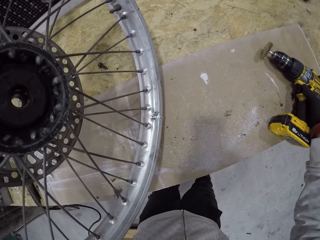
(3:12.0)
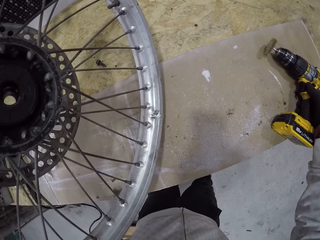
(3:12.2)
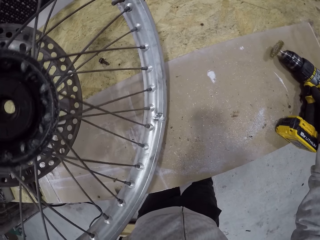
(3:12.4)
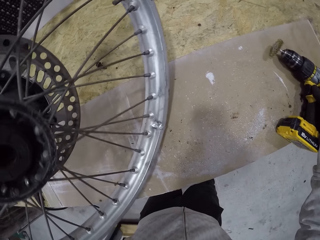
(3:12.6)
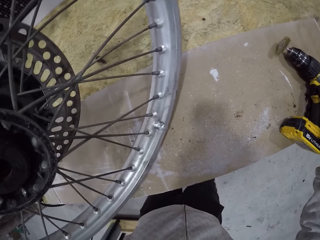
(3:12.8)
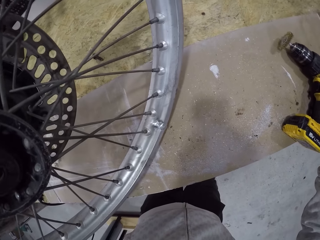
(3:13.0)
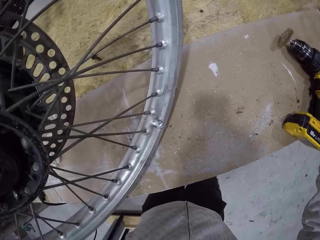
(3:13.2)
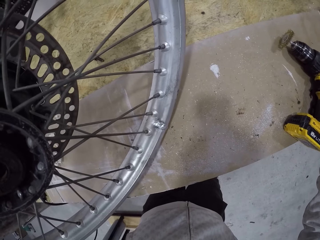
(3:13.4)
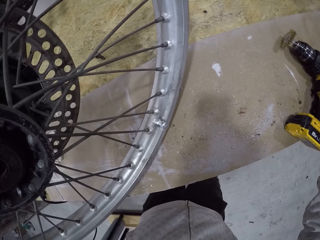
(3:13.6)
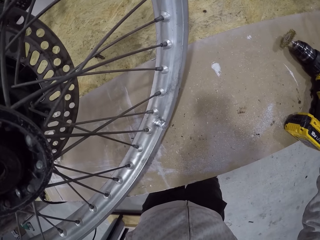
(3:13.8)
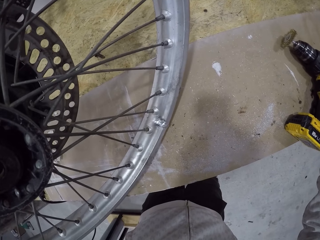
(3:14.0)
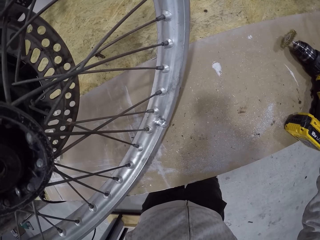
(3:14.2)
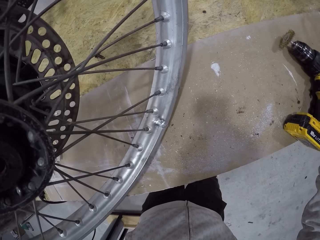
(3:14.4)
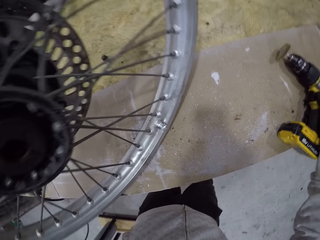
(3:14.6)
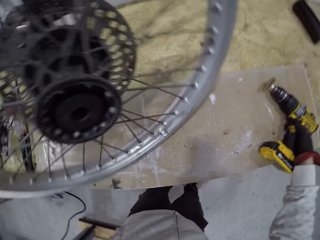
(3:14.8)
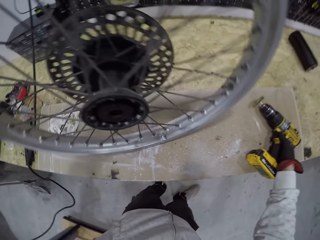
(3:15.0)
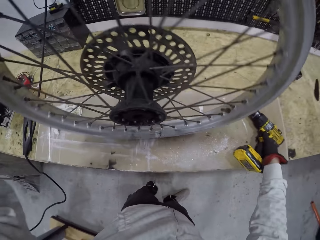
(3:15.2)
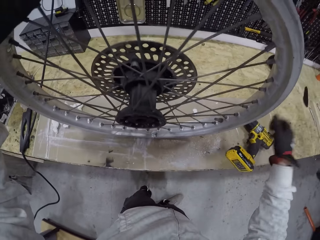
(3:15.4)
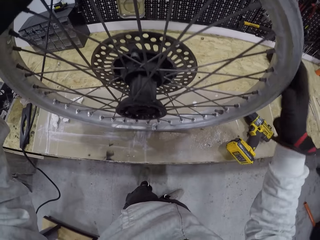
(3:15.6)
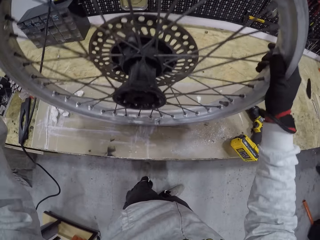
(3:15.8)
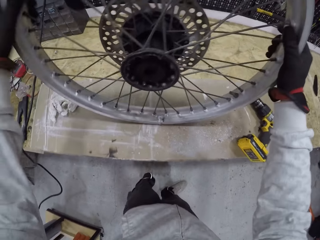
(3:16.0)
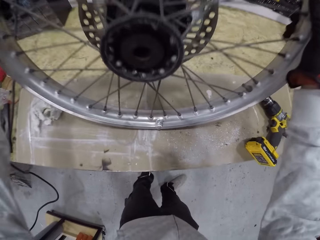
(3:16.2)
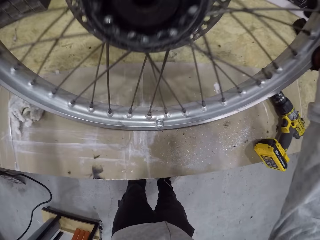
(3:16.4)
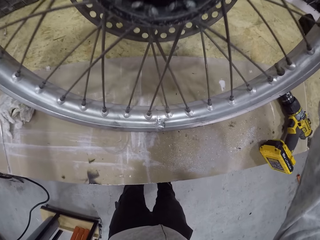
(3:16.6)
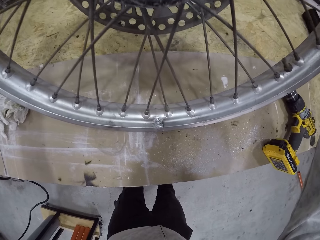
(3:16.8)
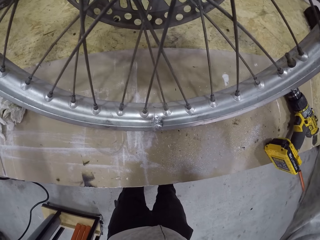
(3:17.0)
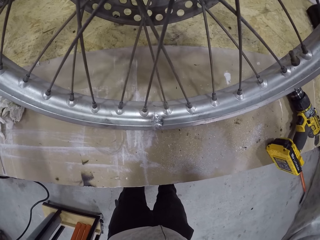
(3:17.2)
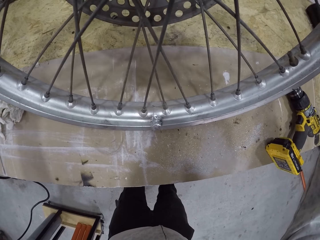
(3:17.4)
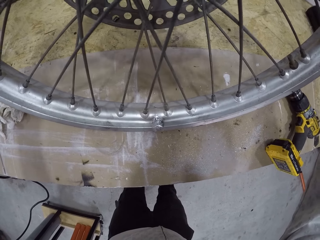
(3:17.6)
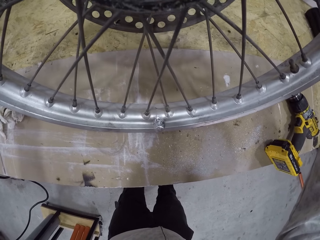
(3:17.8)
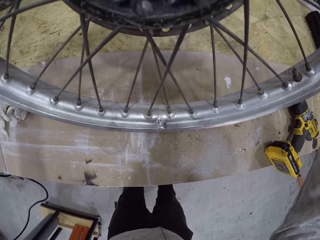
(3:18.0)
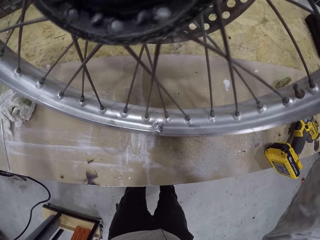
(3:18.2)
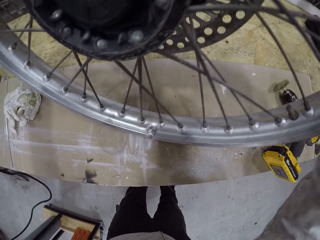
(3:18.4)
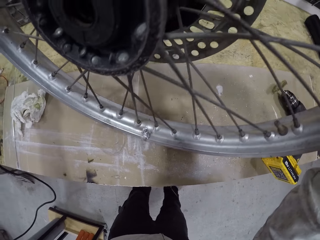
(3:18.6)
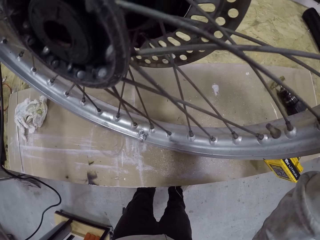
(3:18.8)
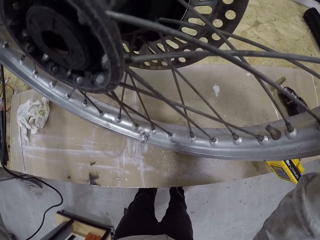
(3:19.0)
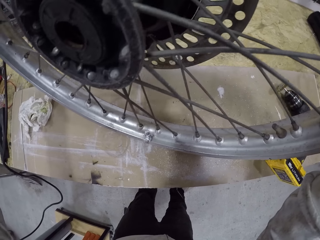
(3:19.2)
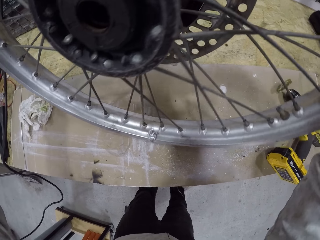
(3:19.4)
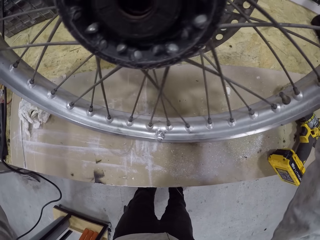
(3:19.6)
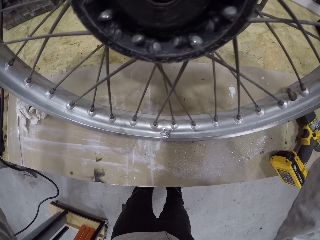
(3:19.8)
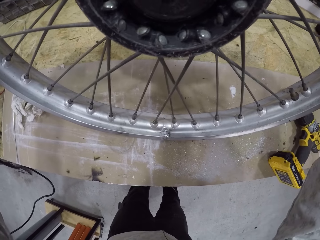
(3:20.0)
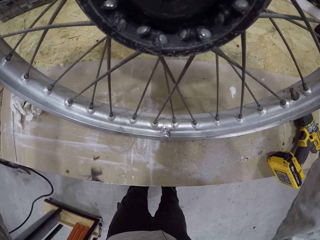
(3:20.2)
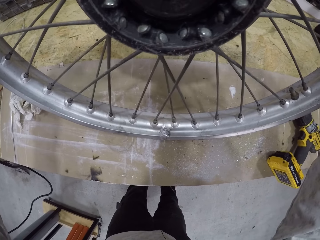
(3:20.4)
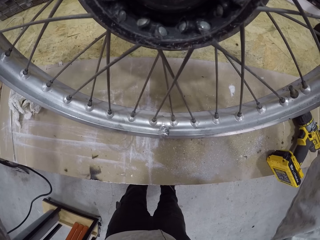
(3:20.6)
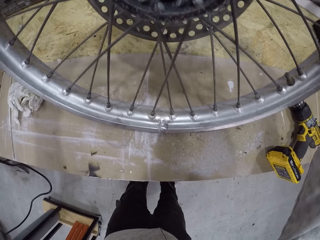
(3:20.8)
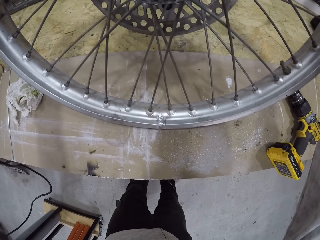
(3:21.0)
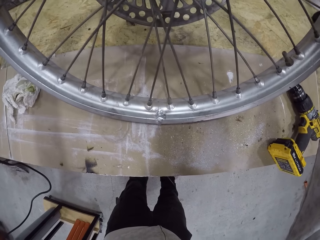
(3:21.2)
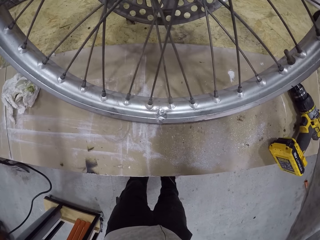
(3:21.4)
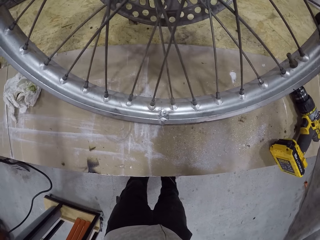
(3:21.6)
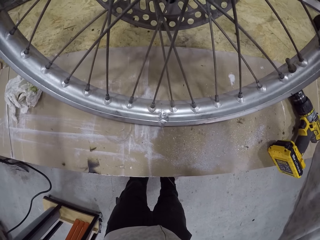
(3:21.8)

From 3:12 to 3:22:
The camera wearer looks at a rim. He holds the rim with both hands. He looks at the rim.

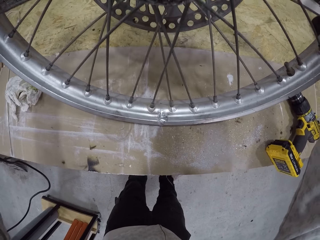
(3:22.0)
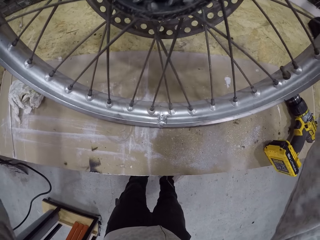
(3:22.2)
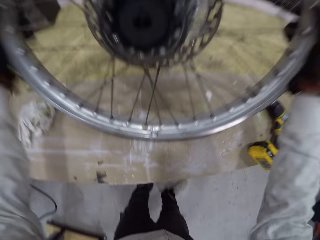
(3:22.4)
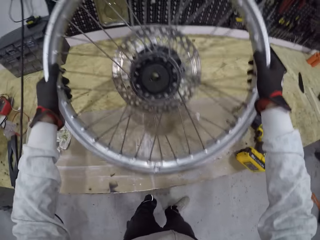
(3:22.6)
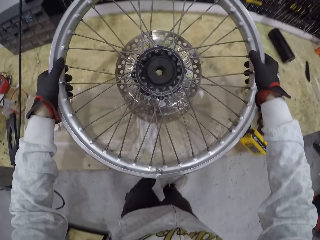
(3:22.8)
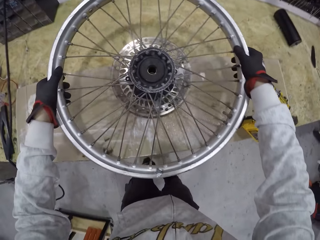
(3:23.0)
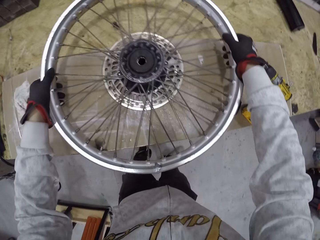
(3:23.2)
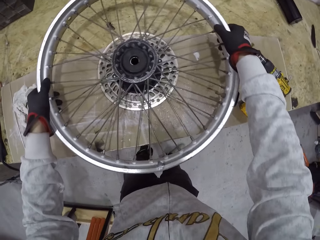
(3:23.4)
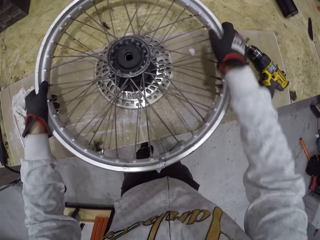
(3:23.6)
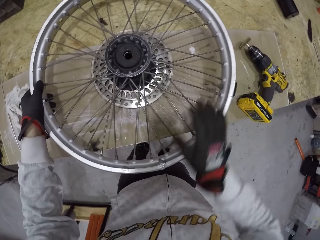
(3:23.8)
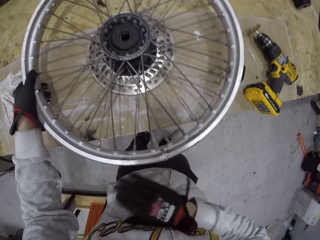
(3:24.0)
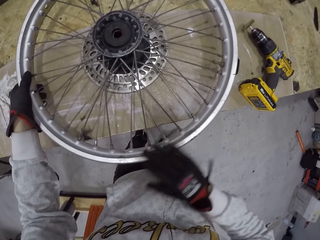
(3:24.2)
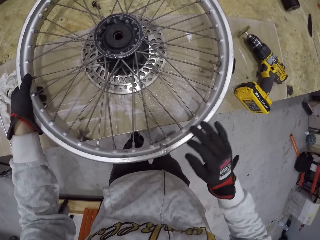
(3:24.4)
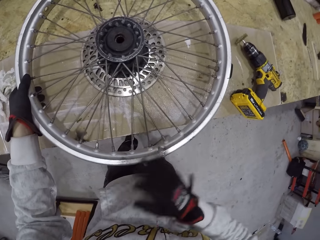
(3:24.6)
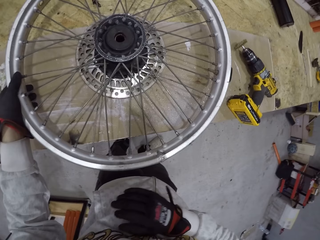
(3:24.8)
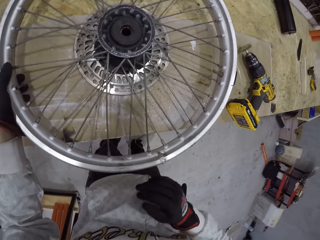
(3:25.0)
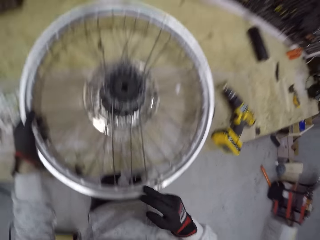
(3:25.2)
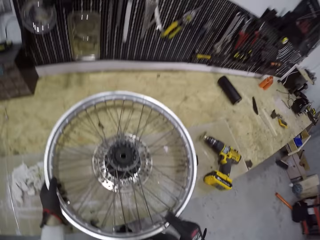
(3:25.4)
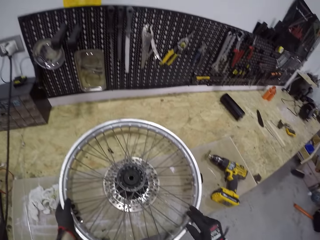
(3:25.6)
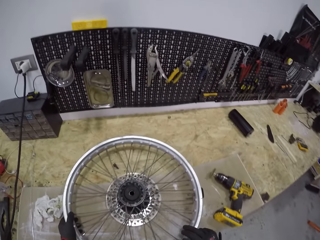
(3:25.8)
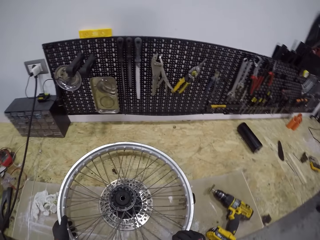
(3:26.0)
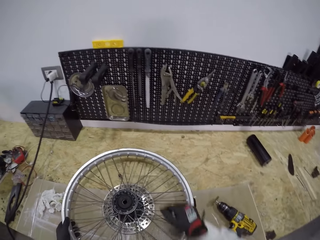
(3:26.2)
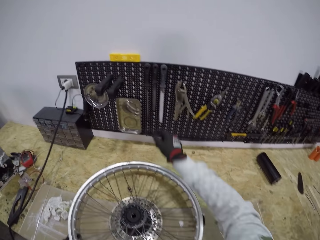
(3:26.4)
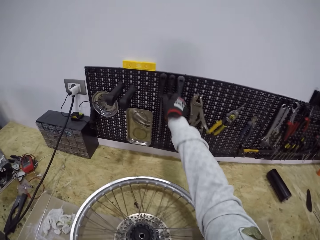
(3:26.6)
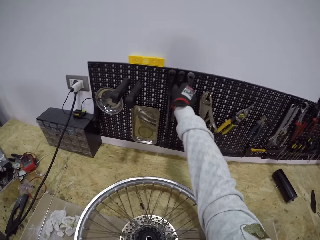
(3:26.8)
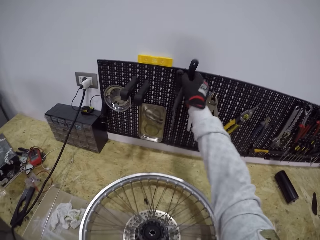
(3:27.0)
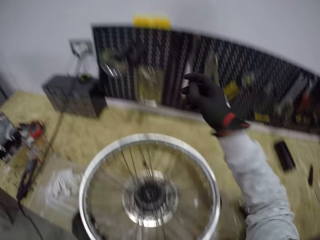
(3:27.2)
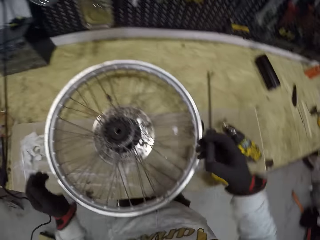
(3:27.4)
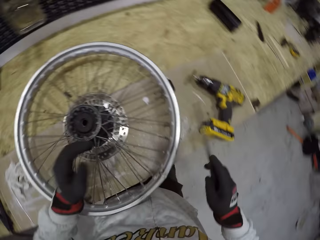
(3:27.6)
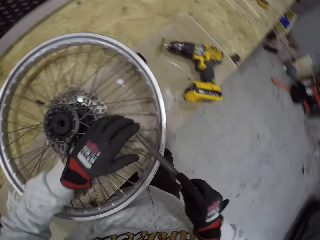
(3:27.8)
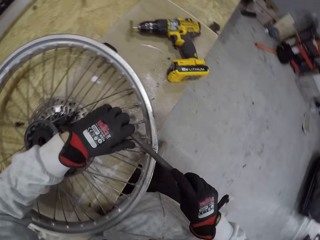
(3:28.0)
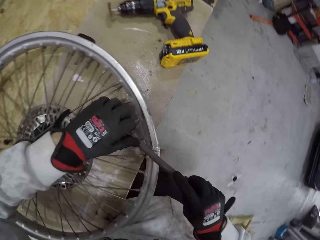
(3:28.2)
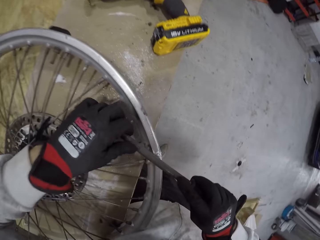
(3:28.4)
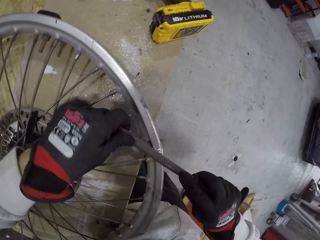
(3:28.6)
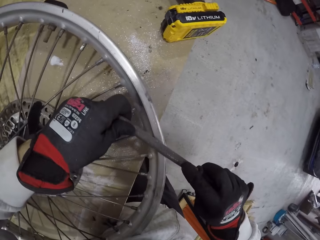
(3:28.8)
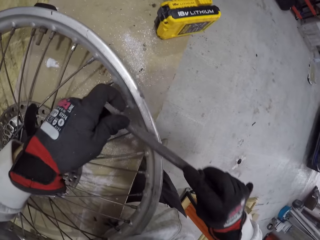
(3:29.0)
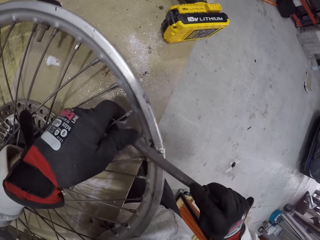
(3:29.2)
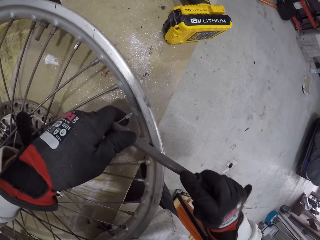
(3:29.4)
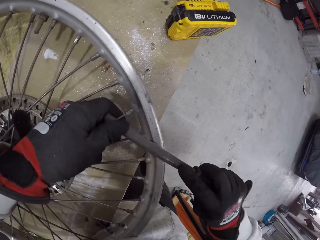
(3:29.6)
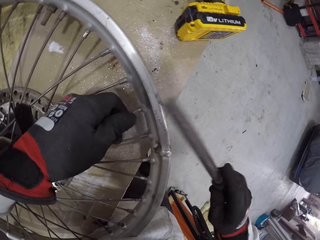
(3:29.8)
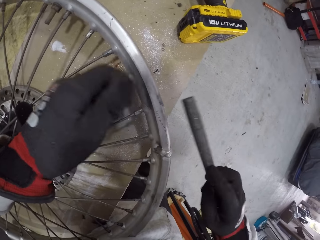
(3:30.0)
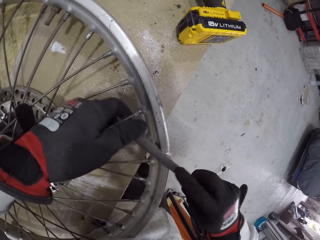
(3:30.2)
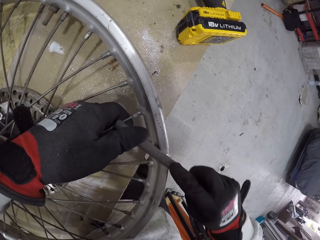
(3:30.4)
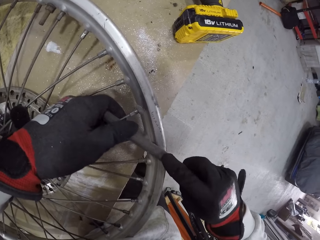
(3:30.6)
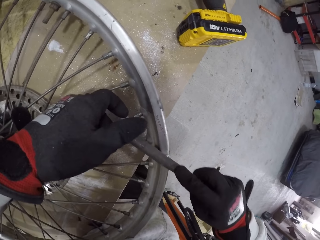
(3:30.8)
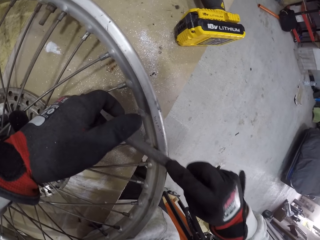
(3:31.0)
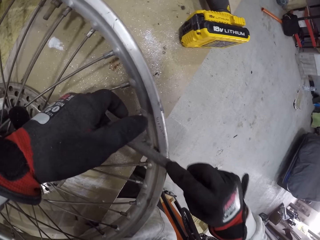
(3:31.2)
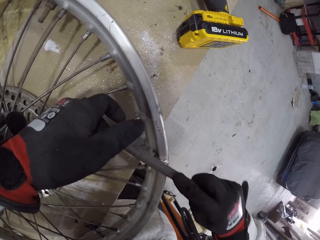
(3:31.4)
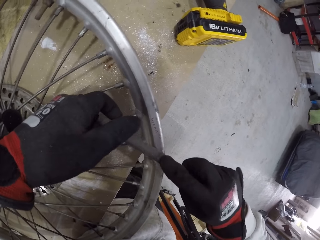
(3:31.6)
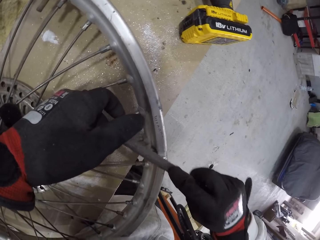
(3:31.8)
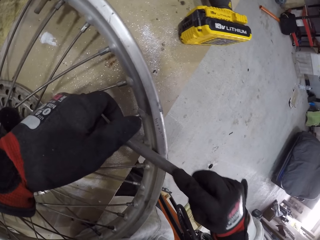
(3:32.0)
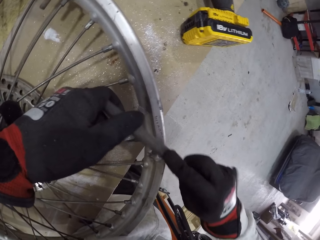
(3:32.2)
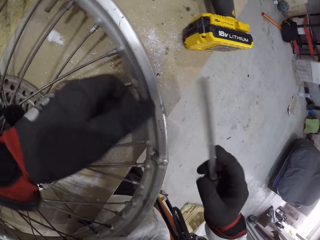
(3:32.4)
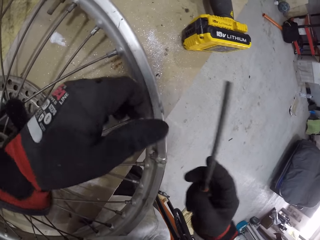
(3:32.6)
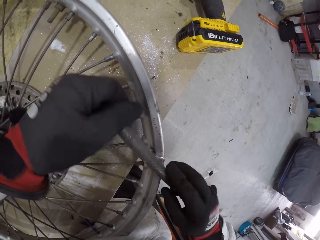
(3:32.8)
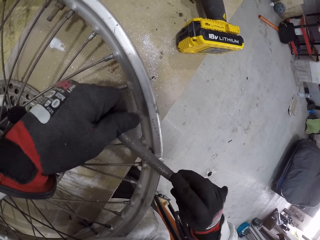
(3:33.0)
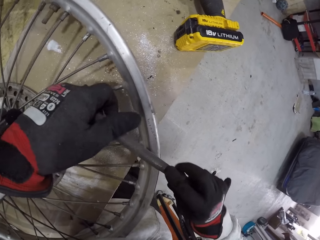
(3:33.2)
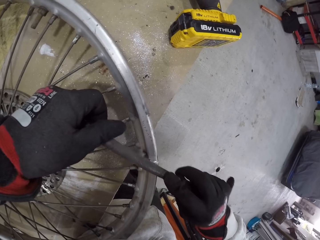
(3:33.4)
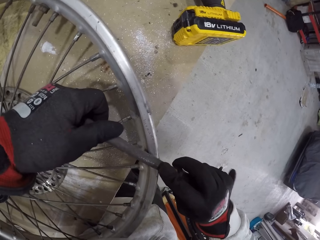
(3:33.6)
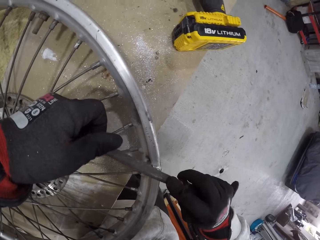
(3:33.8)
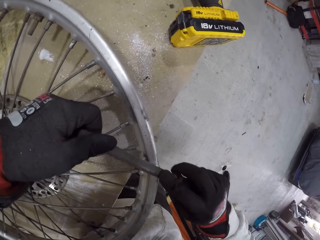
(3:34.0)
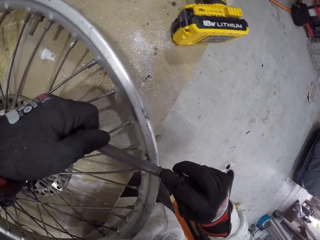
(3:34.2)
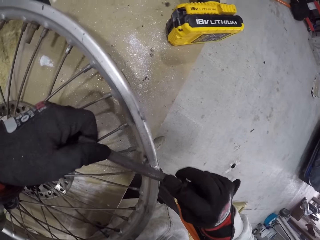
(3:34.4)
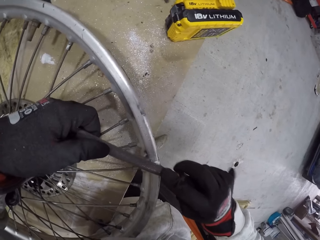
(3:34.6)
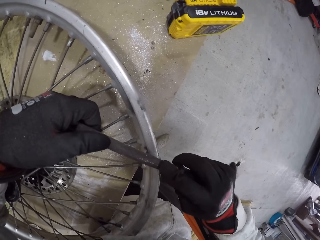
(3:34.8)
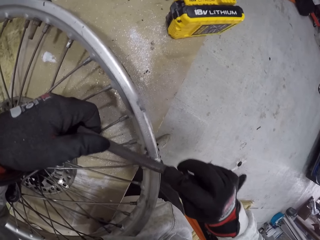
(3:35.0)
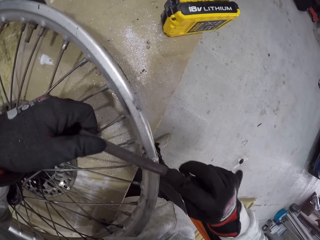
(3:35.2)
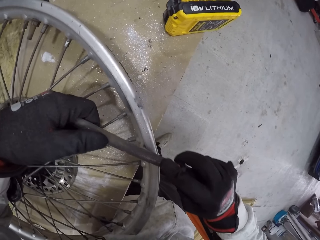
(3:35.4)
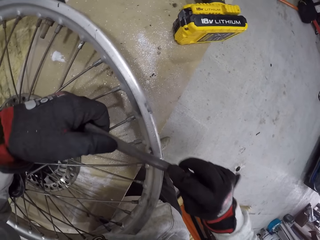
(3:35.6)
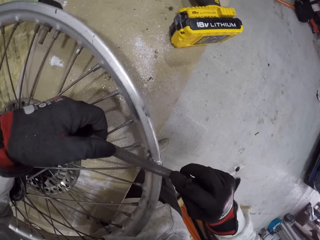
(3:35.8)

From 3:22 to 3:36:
The camera wearer drops the bike wheel or rim on the table with both hands. He wipes the rim with his right hand. He picks up a hand file from the rack on the wall with his right hand. He files the bike wheel with the hand file using both hands.
